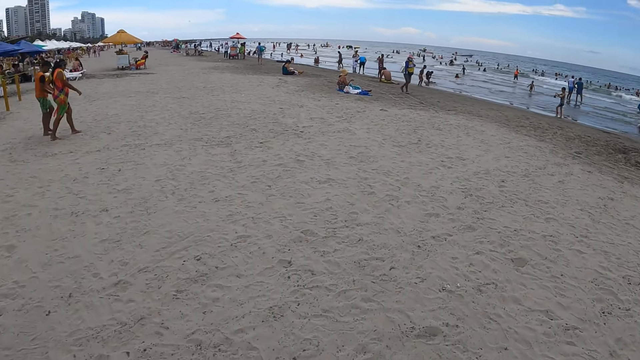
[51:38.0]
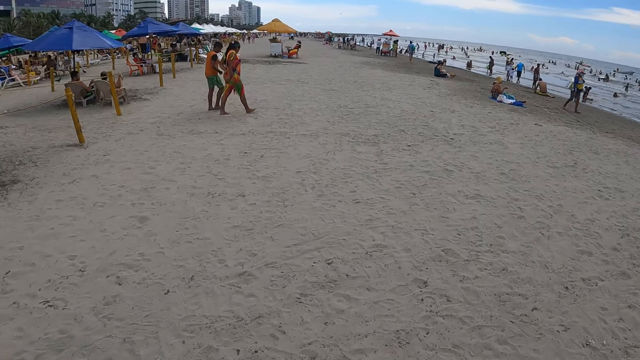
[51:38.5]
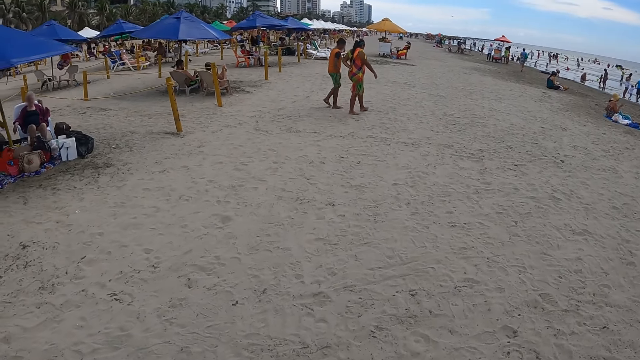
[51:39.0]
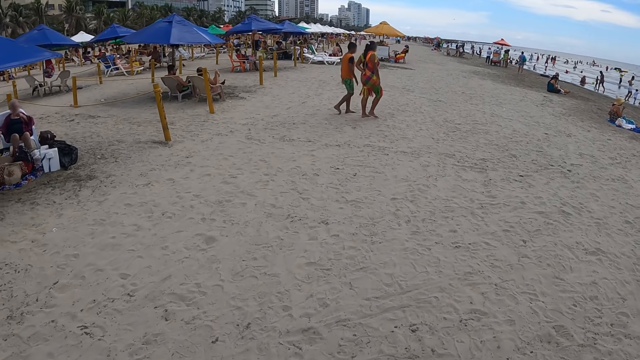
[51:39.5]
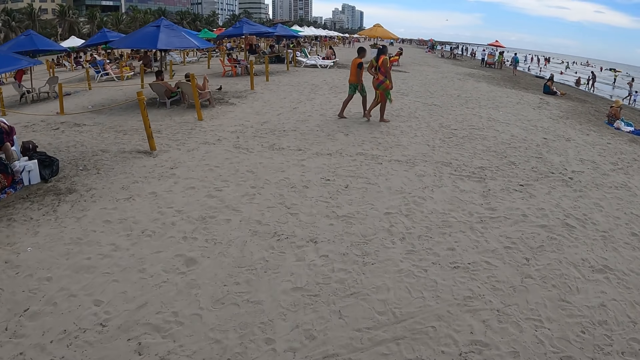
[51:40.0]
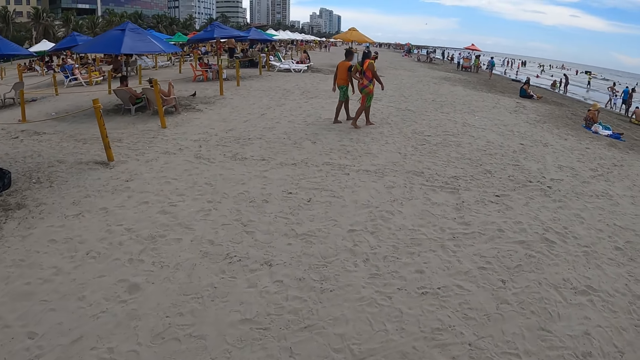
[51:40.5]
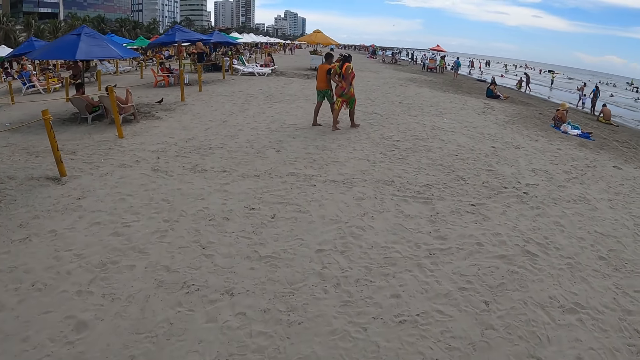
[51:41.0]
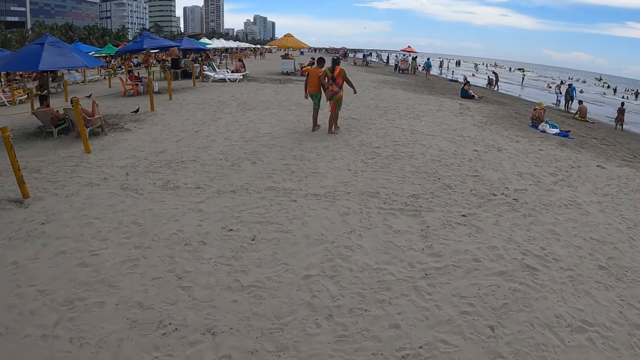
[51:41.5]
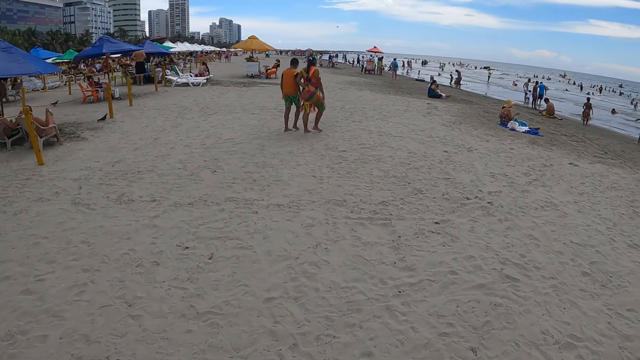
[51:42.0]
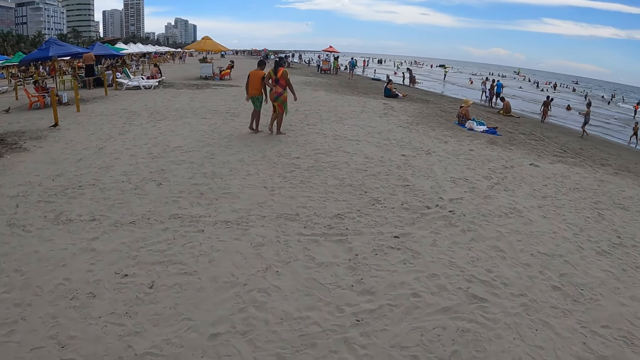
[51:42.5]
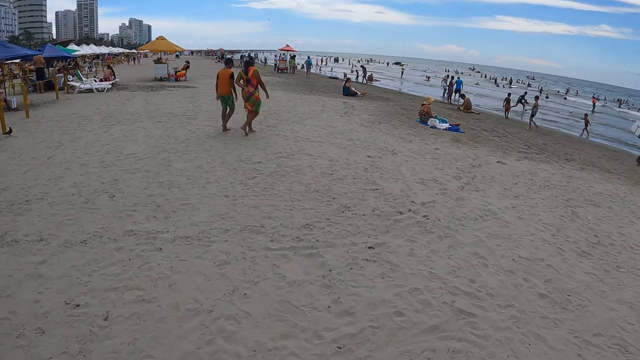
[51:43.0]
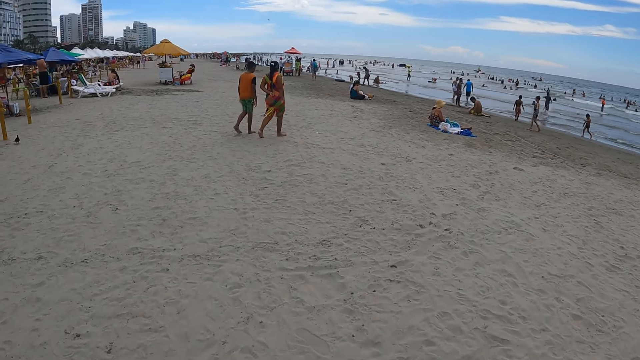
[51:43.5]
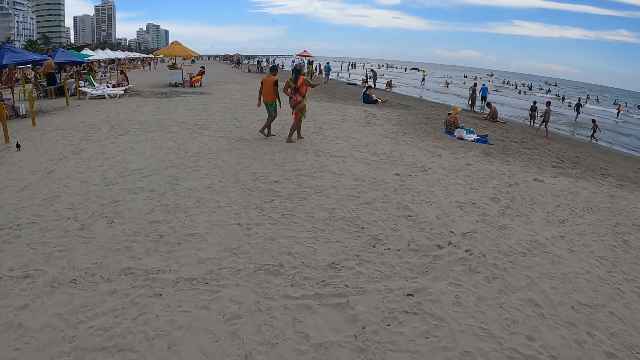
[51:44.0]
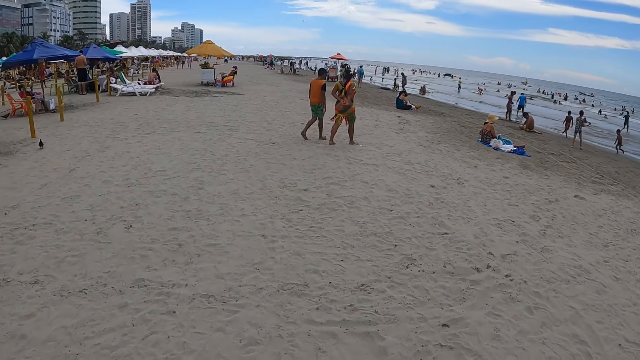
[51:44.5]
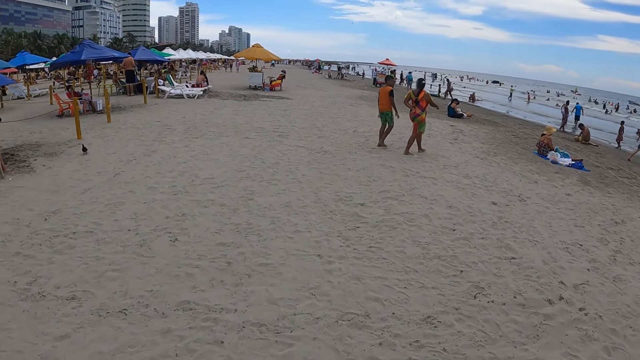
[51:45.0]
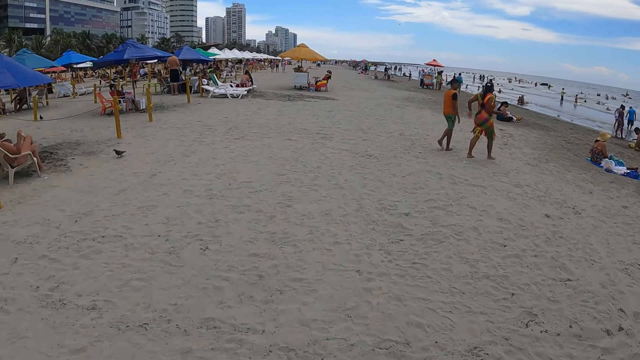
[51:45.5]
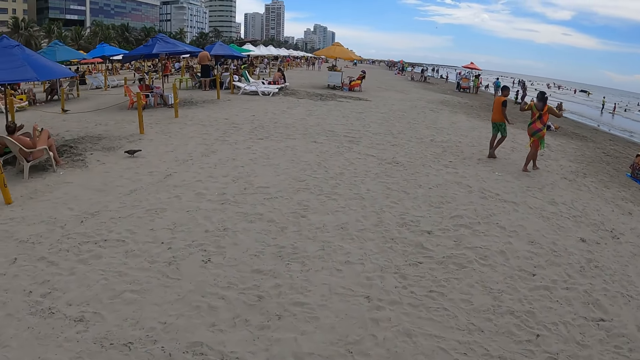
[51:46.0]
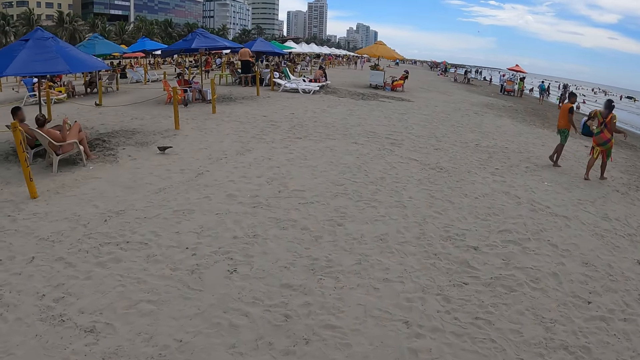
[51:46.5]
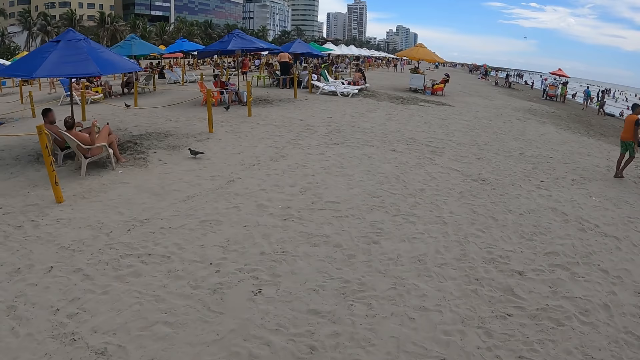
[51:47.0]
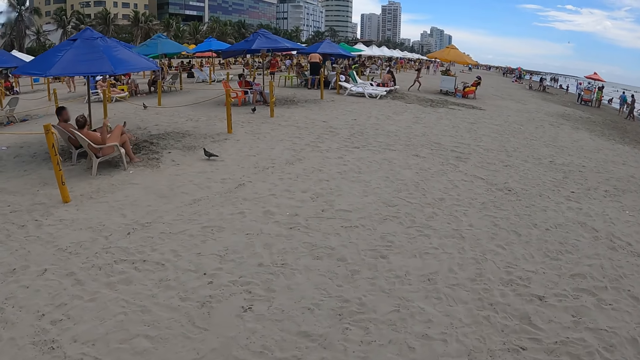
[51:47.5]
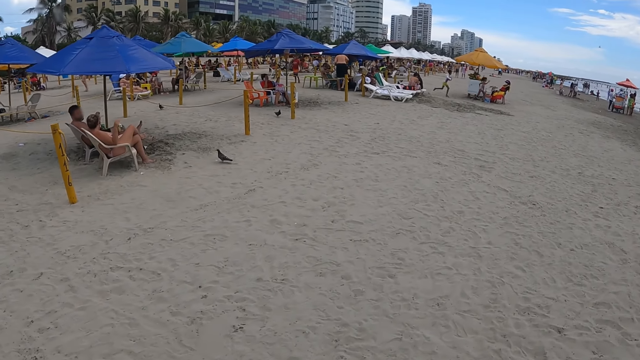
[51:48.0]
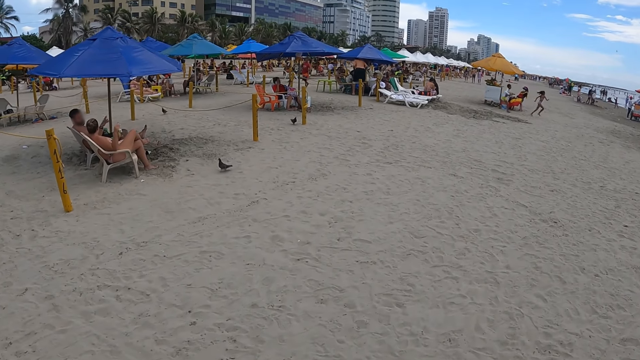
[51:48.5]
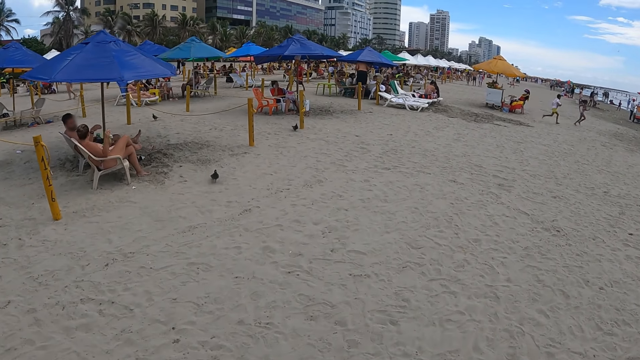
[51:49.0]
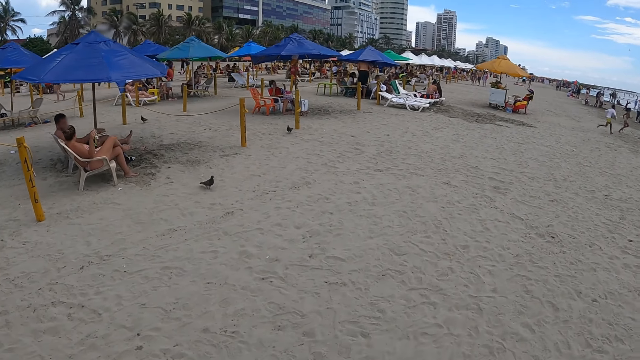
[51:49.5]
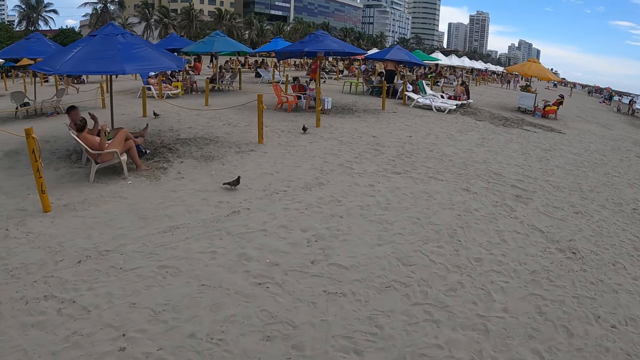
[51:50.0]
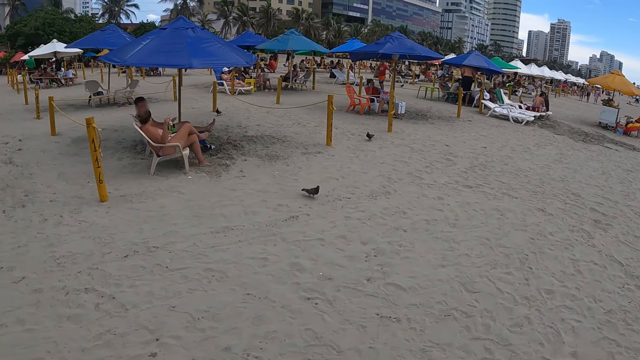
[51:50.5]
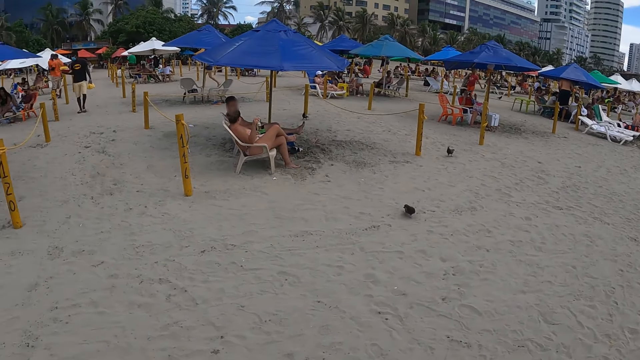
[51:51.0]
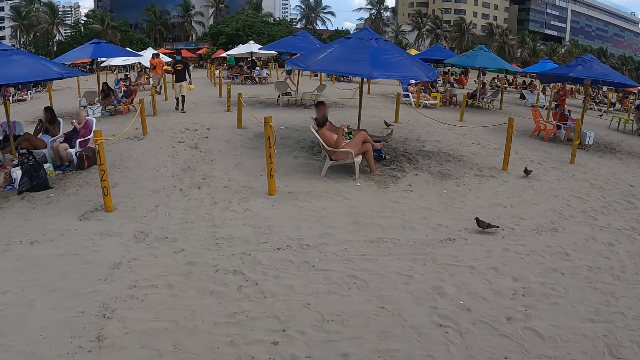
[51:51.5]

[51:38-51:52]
The camera wearer walks around the beach. They look around the beach.

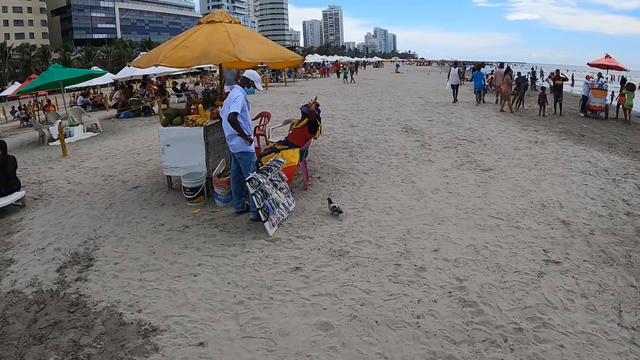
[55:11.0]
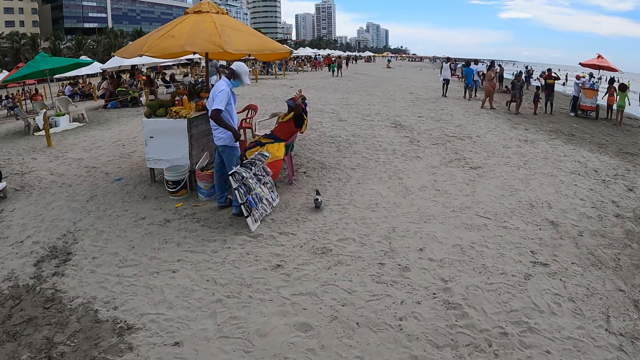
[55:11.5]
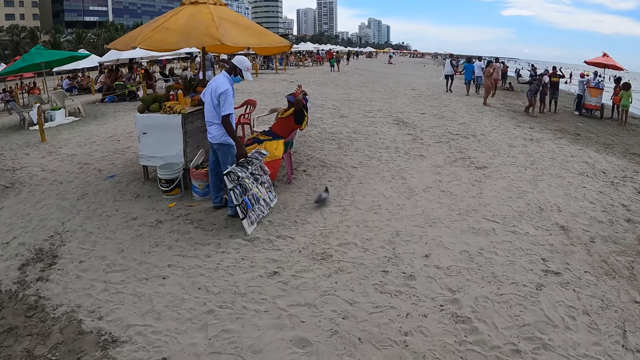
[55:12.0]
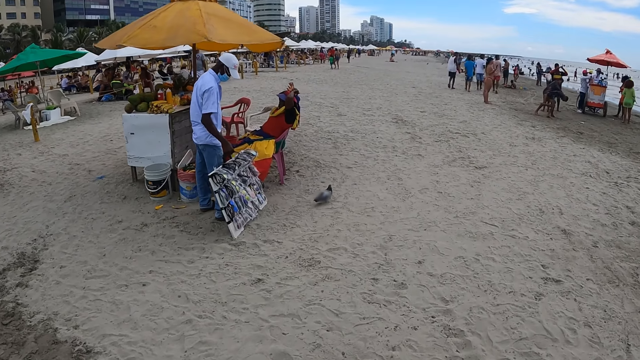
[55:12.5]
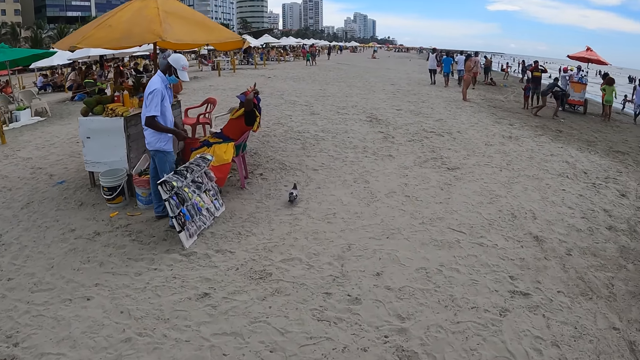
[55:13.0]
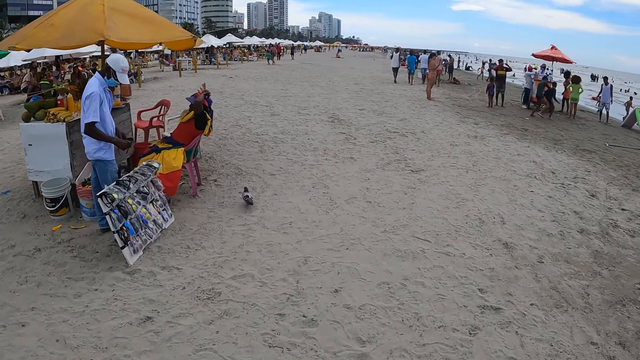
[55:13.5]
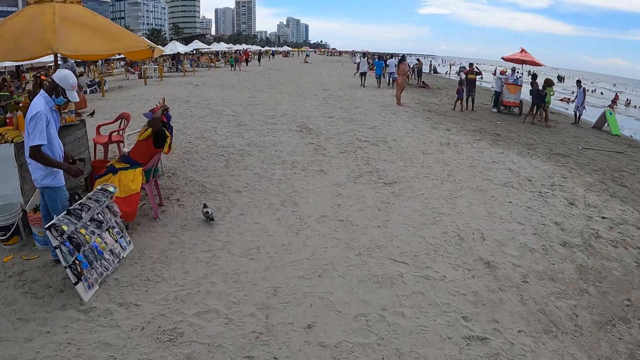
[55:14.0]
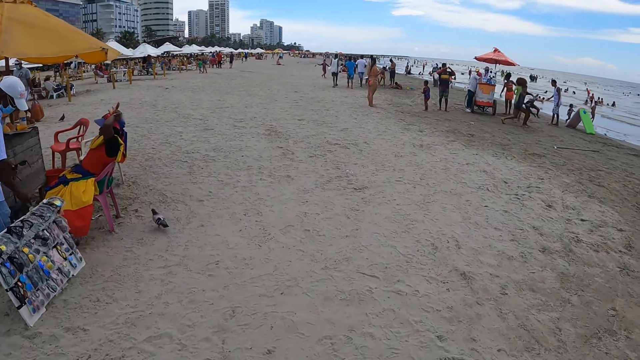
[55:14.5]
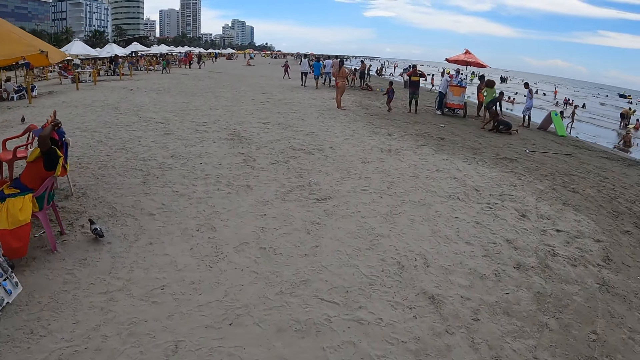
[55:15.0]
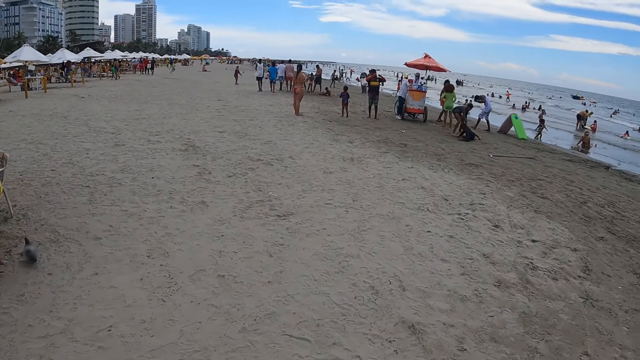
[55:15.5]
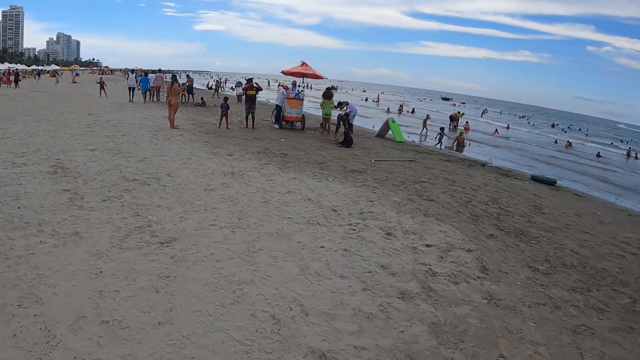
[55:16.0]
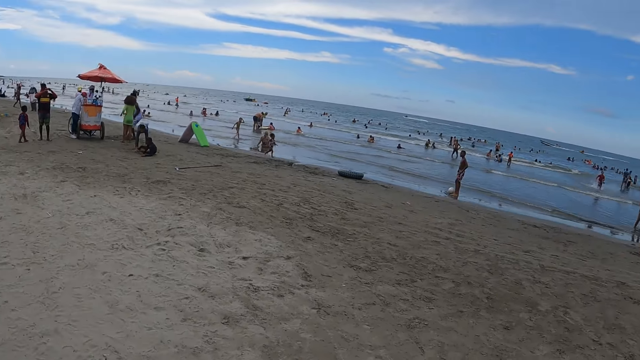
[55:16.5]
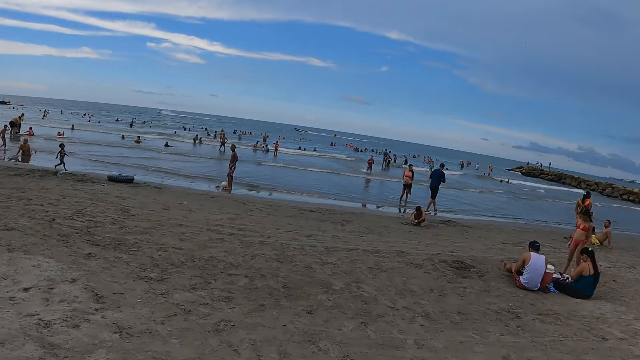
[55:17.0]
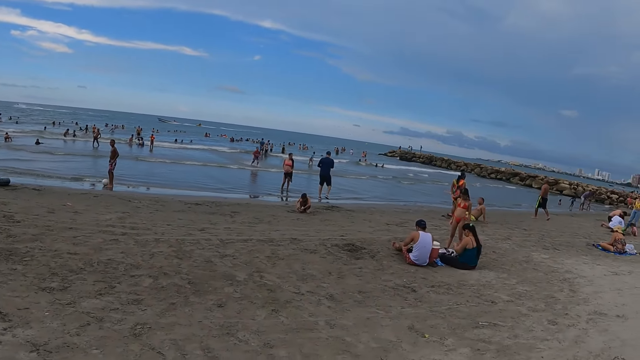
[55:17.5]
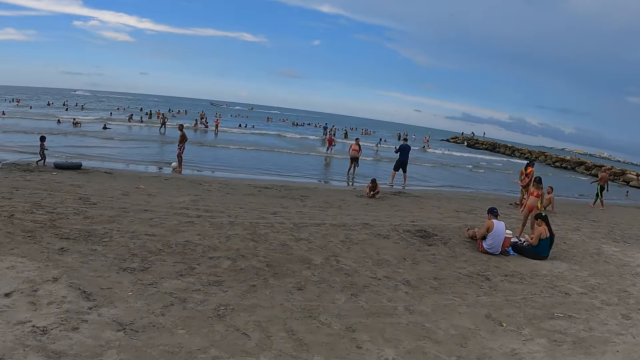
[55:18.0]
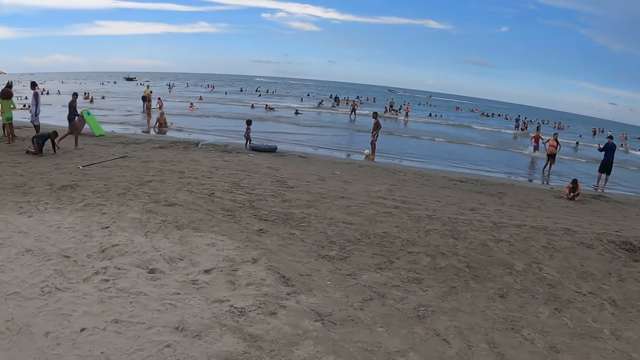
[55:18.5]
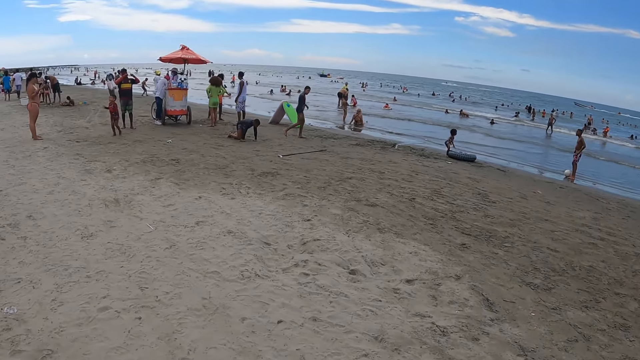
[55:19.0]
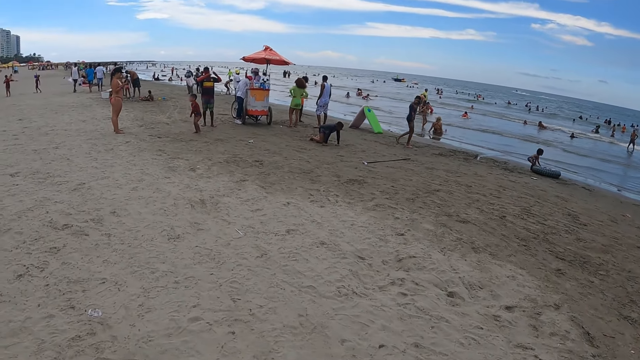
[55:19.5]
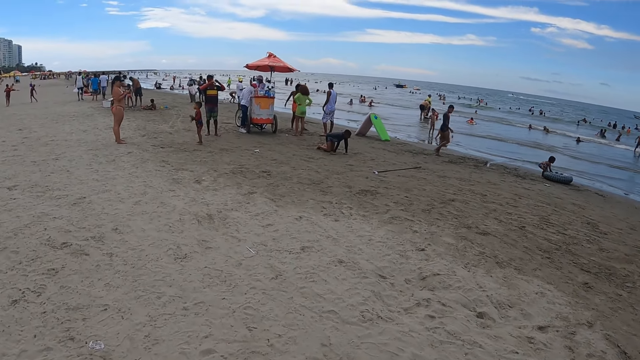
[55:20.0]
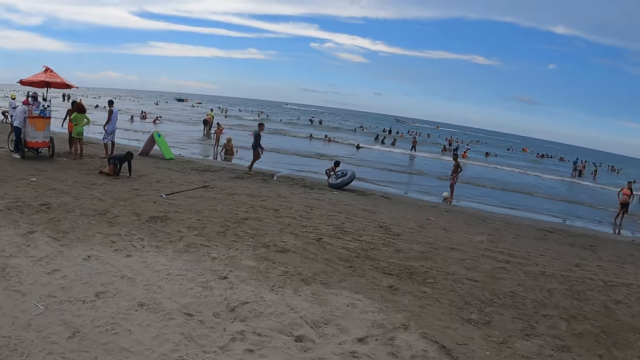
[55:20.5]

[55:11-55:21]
The camera wearer walks on the beach sand. They look around the beach. They walk on the beach sand.
